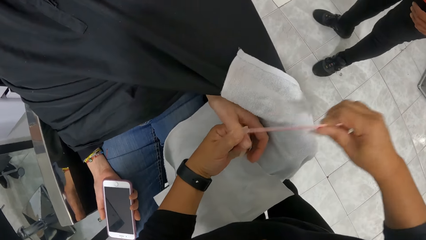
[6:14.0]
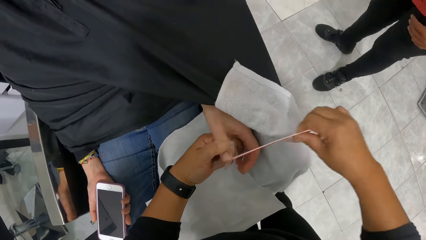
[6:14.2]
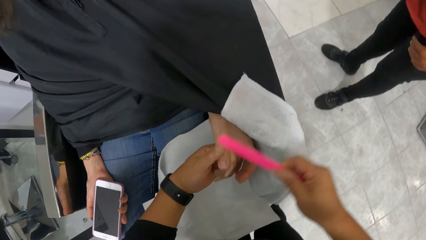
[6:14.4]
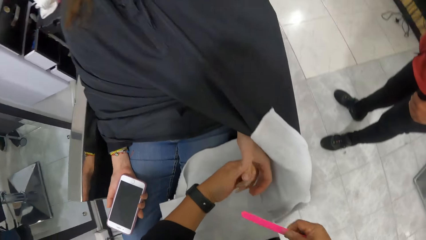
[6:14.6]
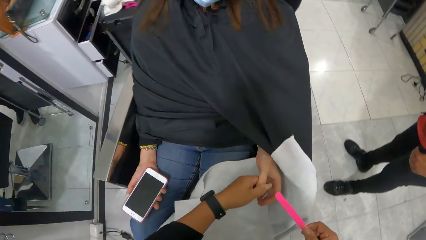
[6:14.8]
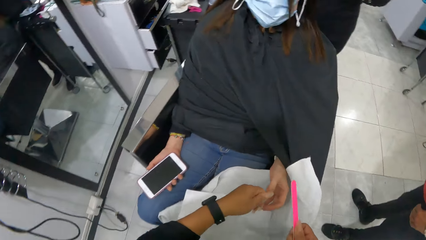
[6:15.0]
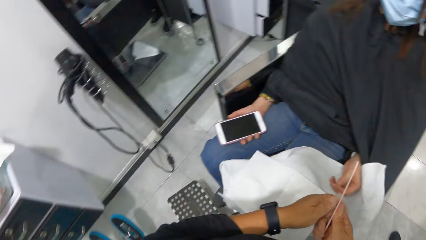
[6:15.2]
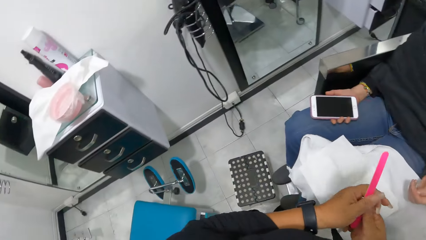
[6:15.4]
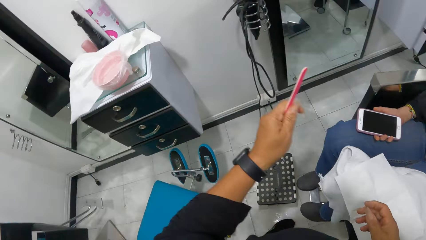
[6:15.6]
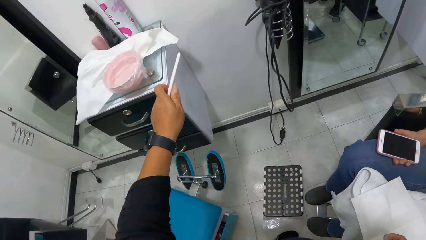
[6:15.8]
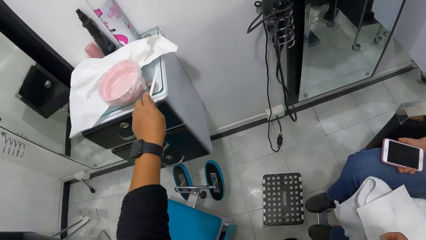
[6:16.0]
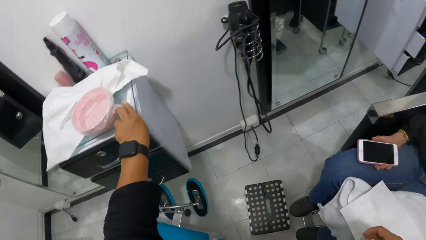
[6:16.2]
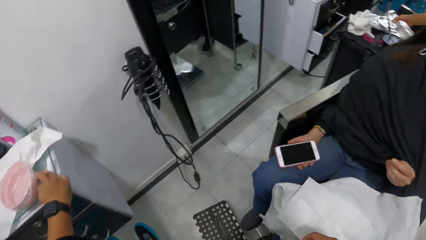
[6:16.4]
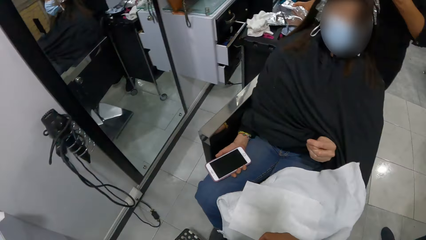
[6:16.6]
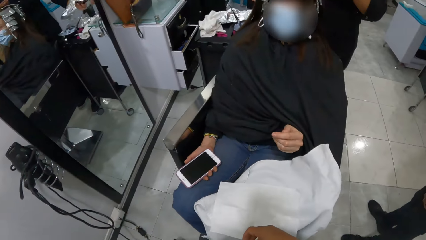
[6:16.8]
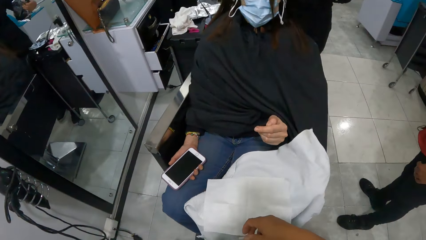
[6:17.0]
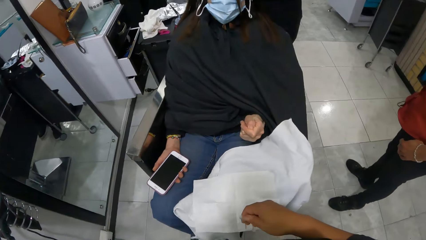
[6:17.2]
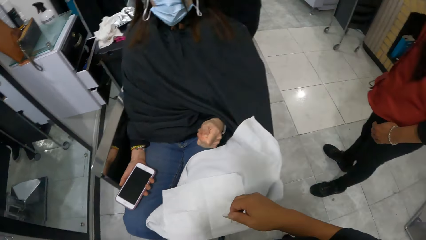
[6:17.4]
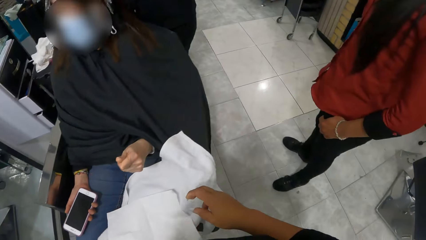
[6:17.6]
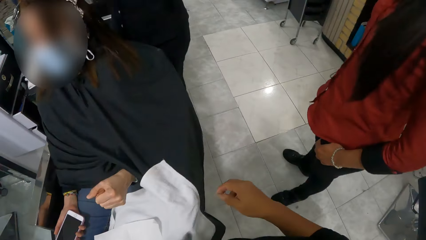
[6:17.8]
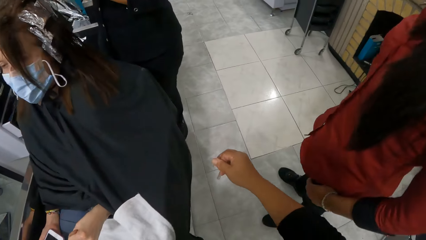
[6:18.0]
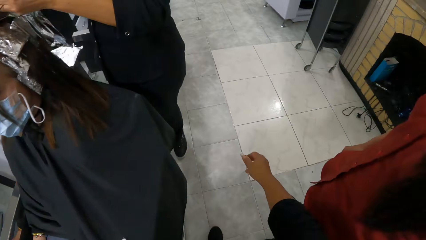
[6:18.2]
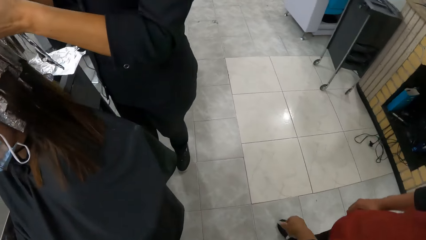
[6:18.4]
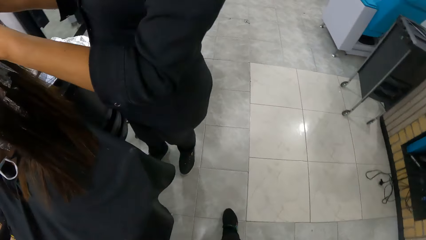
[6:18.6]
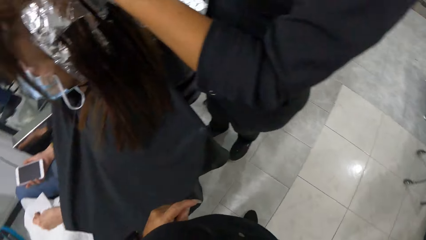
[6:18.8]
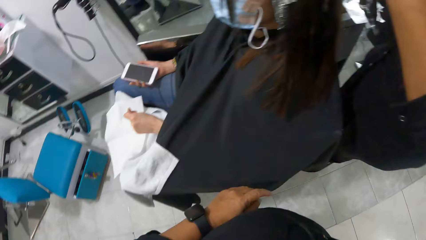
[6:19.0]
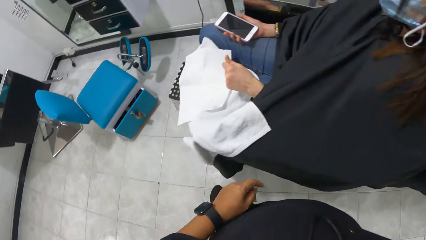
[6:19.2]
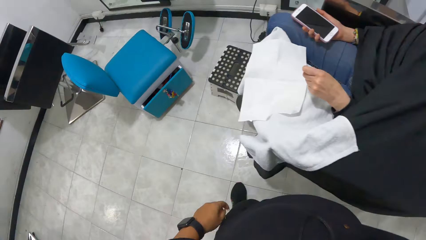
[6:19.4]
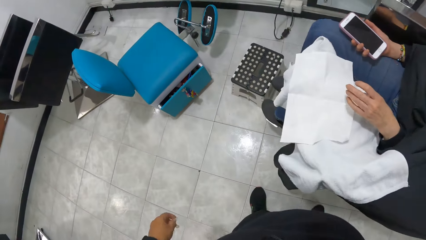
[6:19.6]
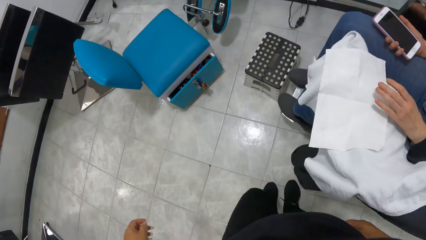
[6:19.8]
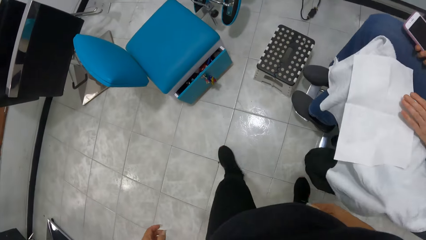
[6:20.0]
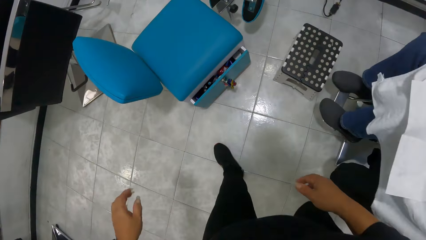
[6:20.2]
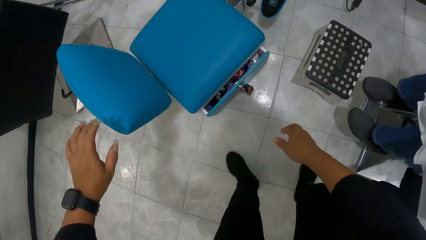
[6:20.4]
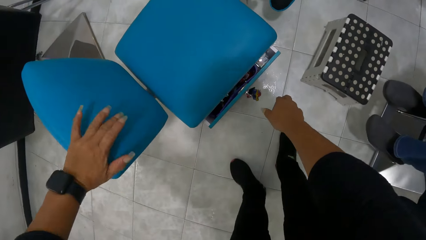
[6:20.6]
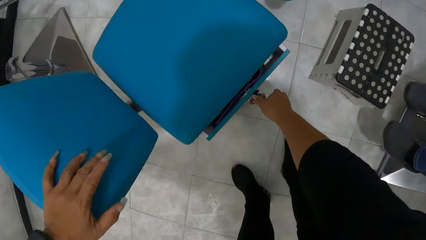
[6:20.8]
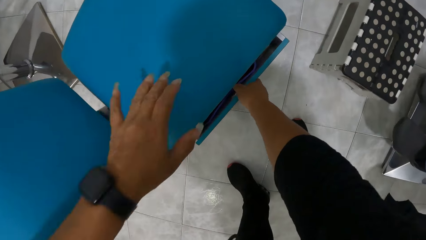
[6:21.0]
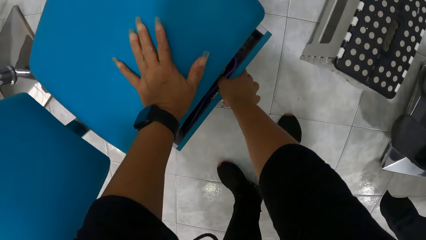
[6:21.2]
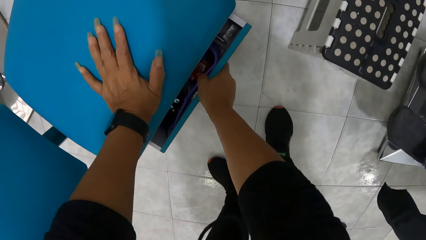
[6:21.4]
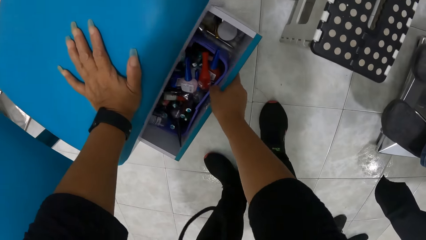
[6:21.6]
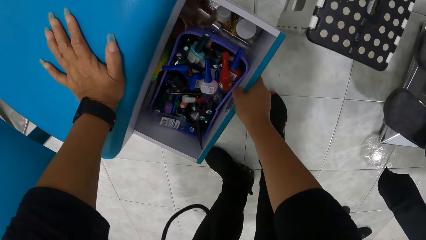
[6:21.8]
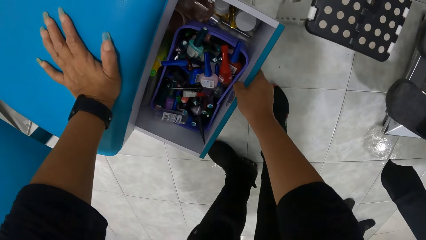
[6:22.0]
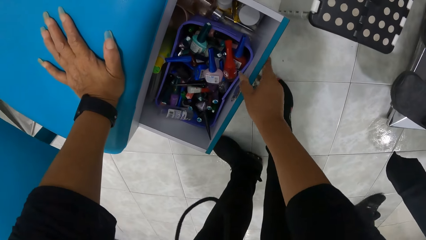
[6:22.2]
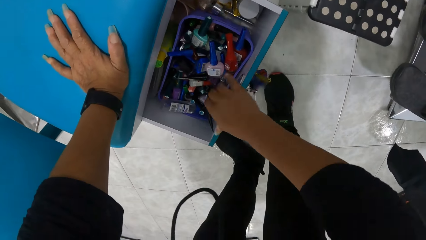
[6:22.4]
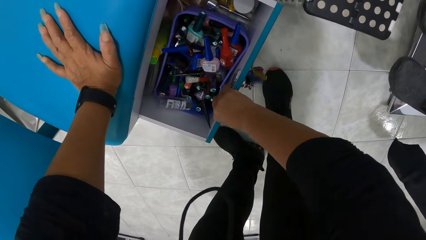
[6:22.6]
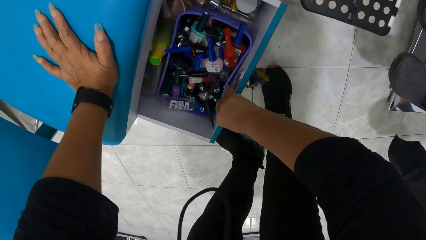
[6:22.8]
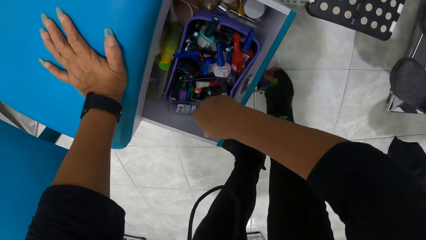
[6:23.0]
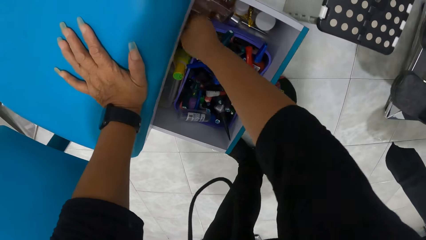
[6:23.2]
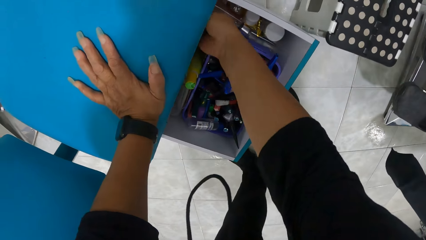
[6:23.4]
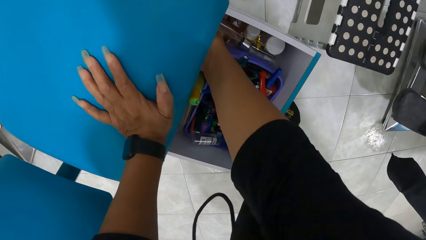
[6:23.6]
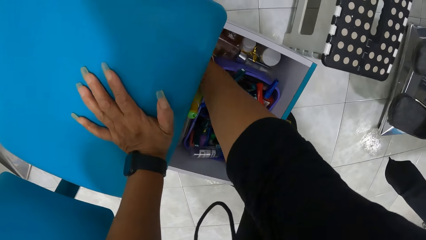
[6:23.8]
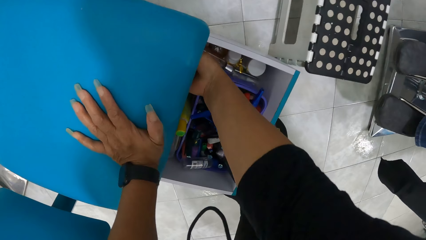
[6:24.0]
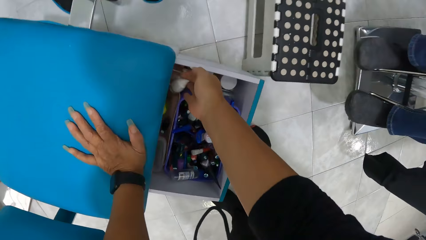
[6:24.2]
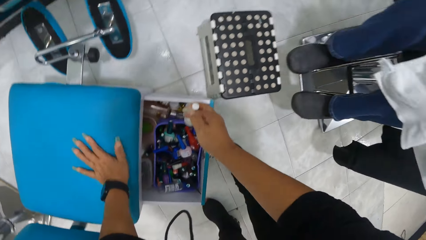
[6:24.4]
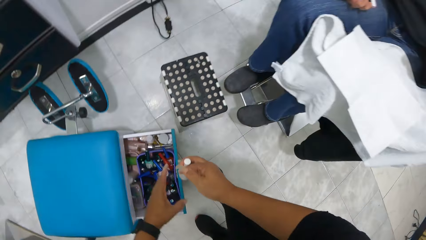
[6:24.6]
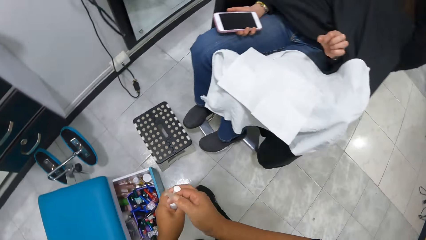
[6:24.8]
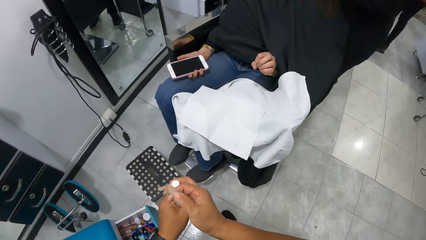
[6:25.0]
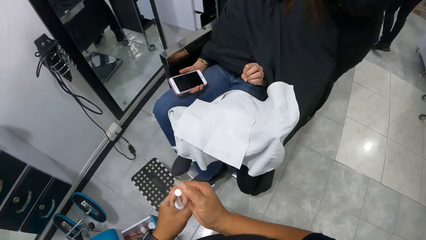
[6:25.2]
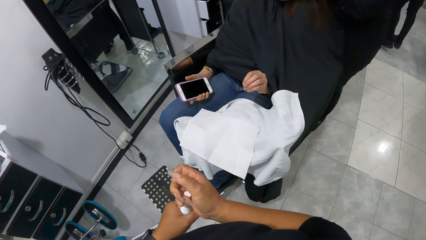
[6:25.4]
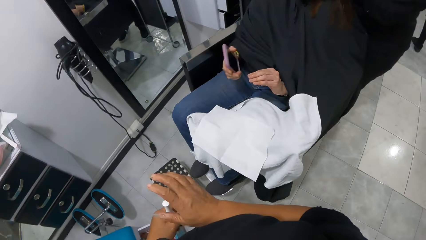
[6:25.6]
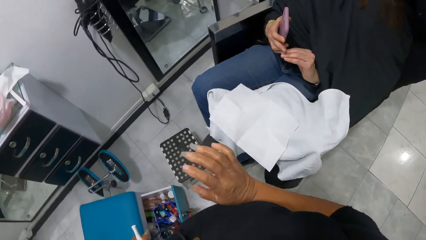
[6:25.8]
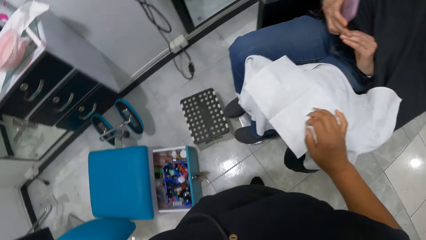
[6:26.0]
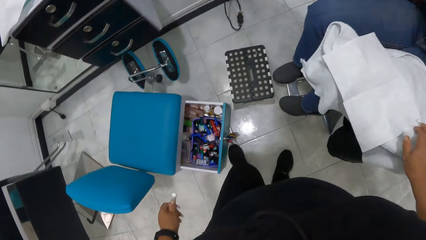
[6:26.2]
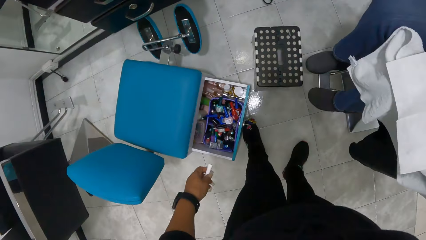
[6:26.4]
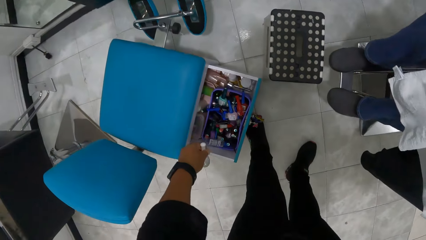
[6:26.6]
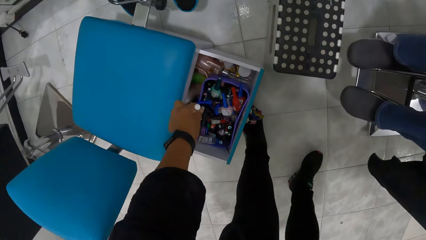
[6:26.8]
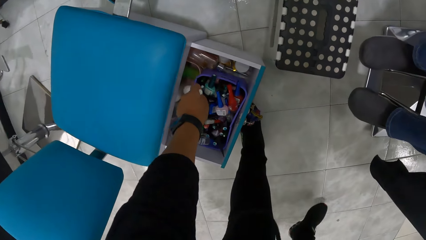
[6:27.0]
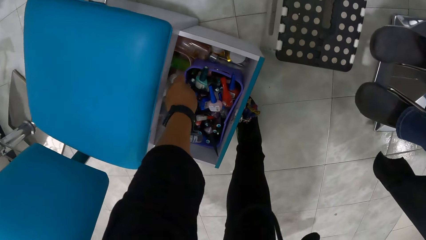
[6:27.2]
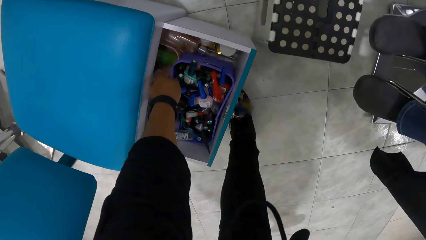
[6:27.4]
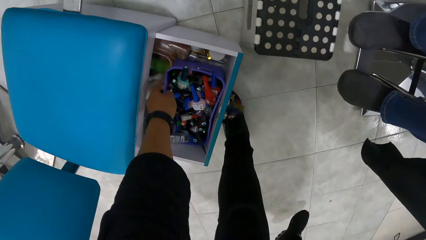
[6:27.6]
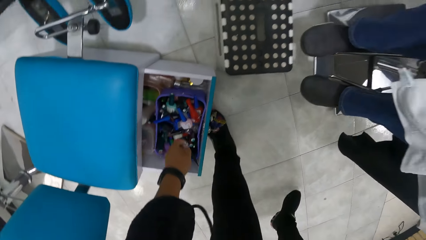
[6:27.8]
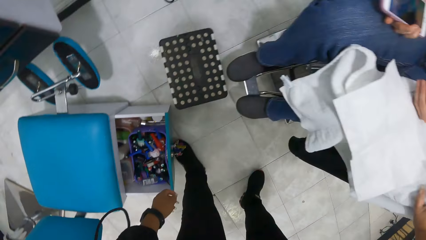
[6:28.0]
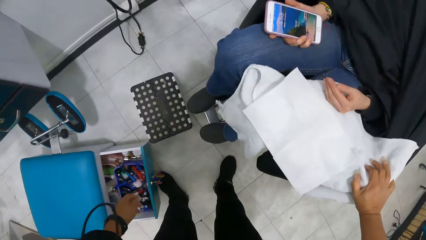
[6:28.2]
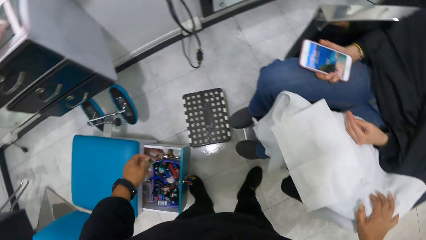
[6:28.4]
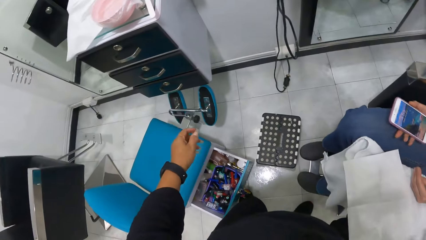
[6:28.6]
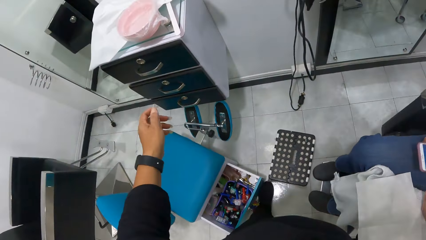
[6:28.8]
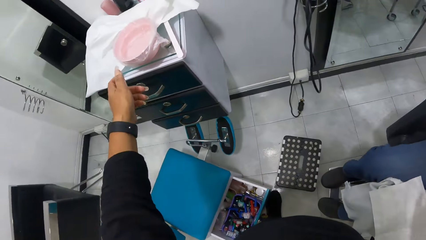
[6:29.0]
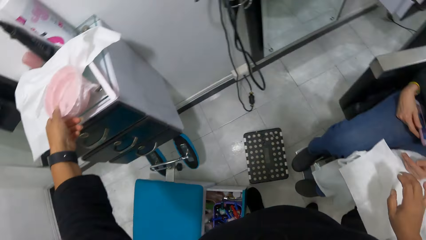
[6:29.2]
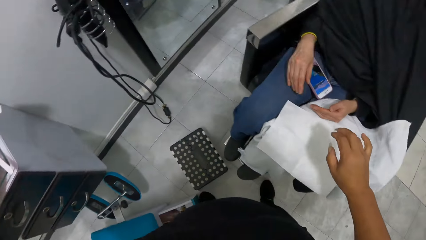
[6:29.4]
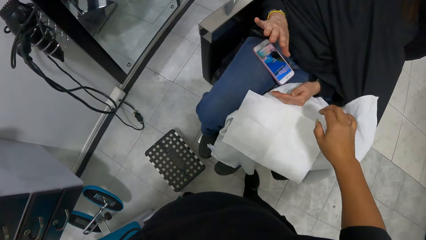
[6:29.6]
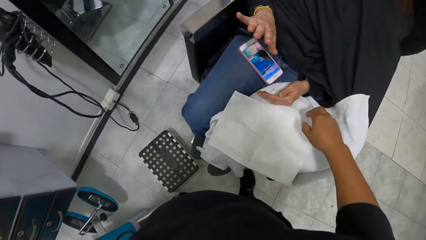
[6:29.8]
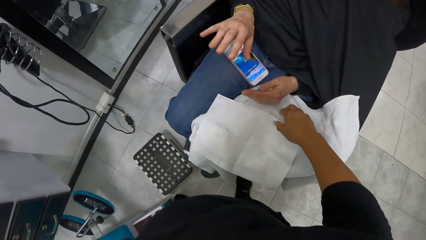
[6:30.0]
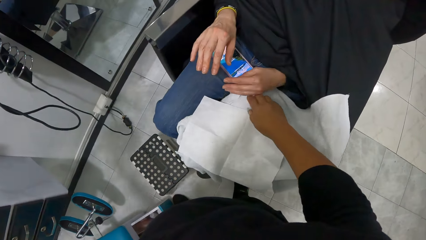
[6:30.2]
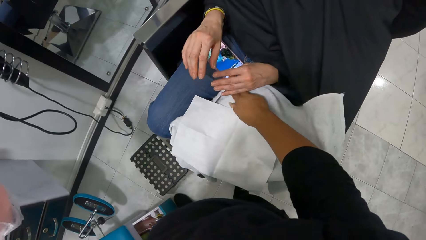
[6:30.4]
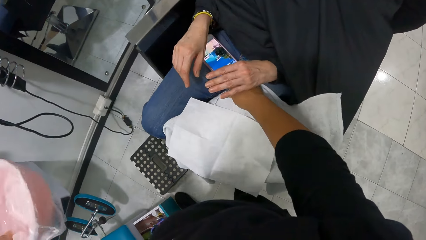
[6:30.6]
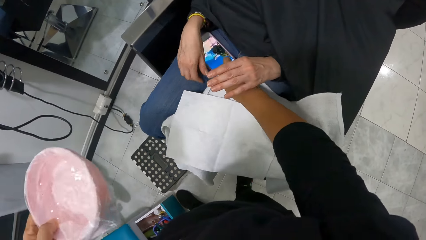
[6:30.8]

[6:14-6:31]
The camera wearer passes the nail filer from her right hand to her left hand. She drops the nail filer in her left hand on the table. She walks around. She opens a drawer with her right hand. She takes a nail polish from the drawer with her right hand. She drops the nail polish in her right hand in the drawer. She takes a bowl full of water from the table with her left hand.
